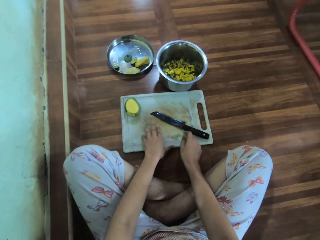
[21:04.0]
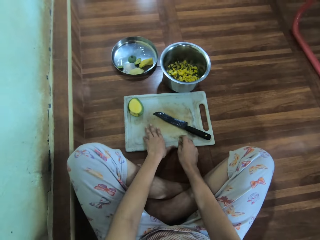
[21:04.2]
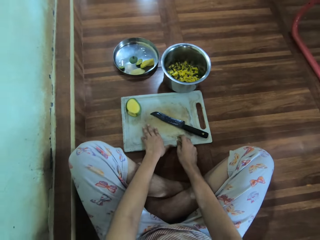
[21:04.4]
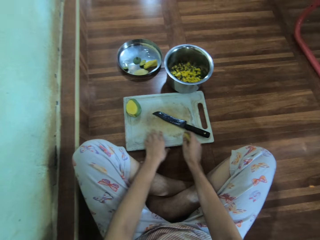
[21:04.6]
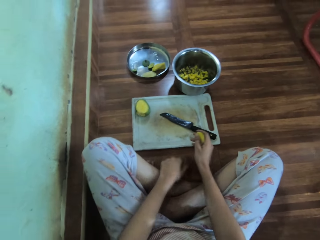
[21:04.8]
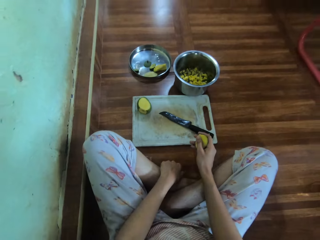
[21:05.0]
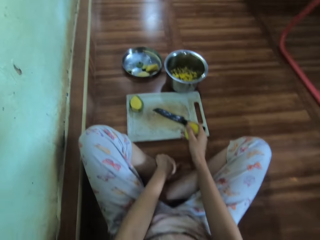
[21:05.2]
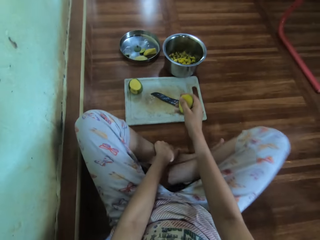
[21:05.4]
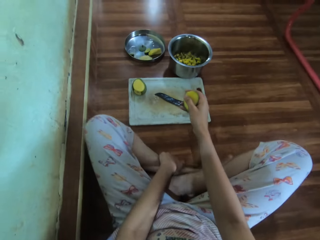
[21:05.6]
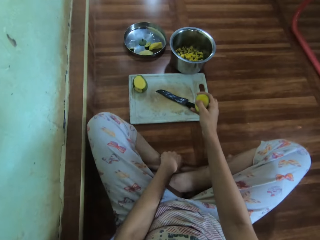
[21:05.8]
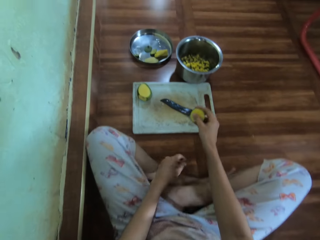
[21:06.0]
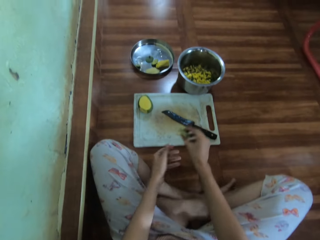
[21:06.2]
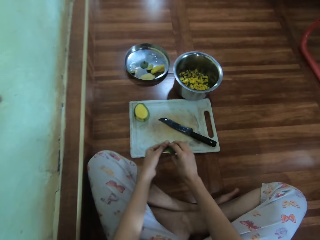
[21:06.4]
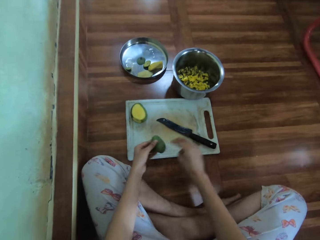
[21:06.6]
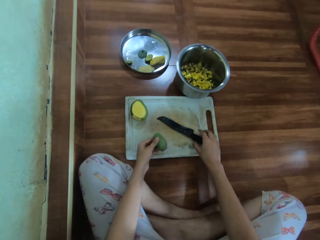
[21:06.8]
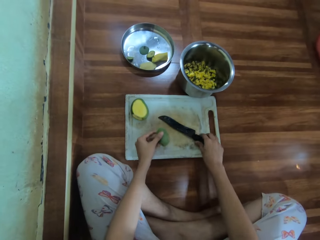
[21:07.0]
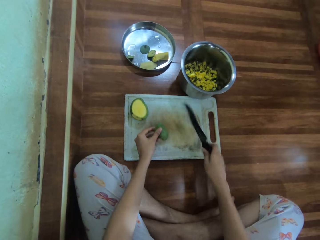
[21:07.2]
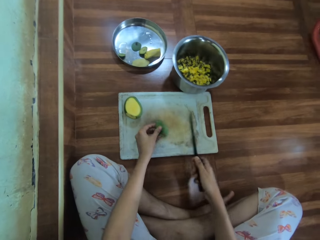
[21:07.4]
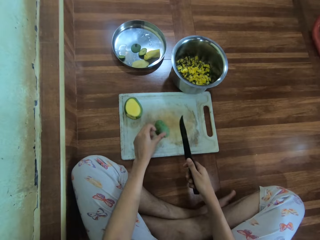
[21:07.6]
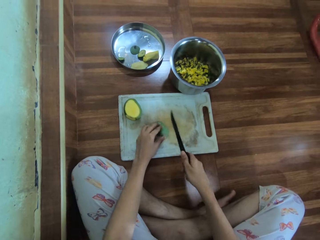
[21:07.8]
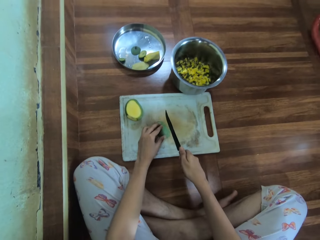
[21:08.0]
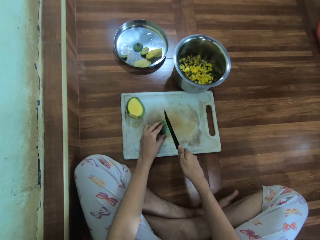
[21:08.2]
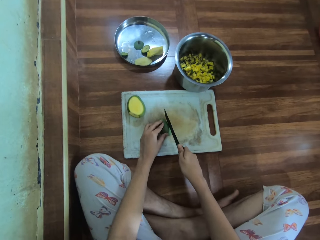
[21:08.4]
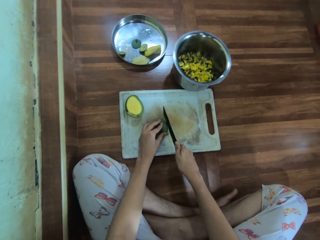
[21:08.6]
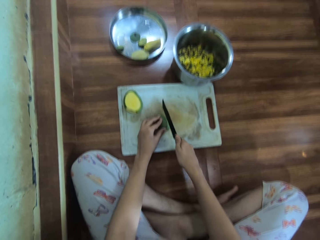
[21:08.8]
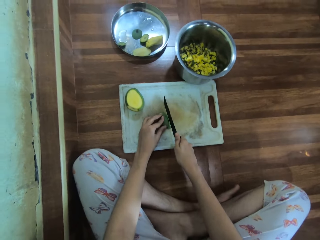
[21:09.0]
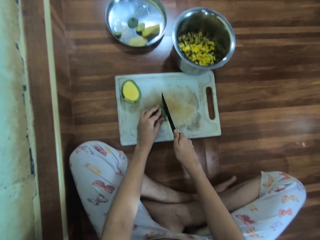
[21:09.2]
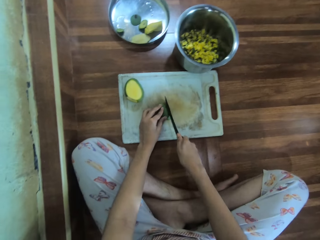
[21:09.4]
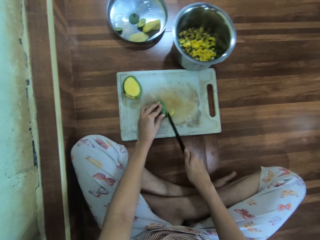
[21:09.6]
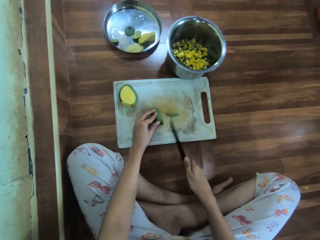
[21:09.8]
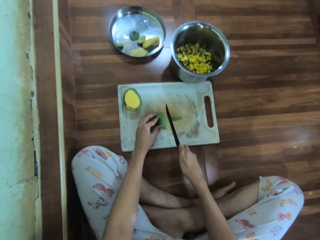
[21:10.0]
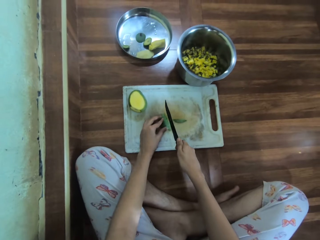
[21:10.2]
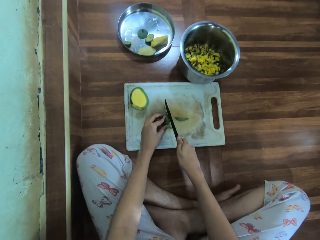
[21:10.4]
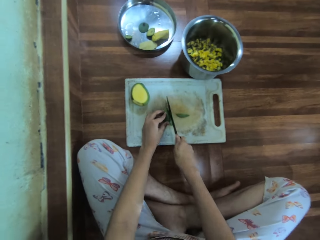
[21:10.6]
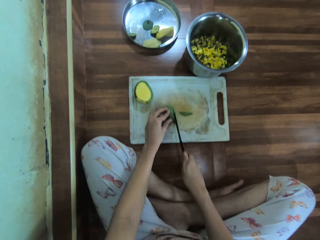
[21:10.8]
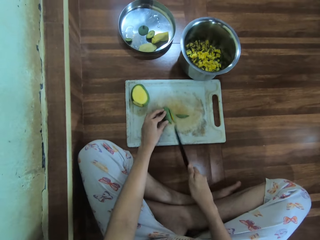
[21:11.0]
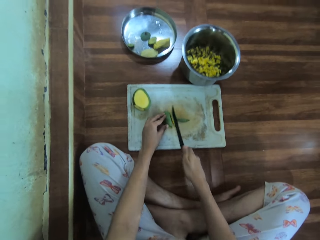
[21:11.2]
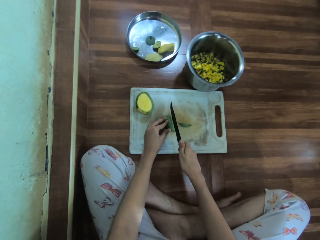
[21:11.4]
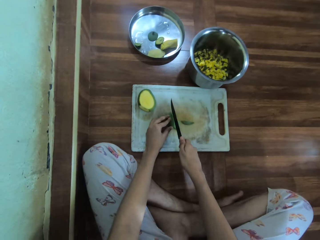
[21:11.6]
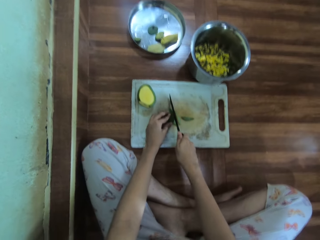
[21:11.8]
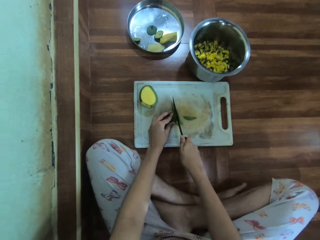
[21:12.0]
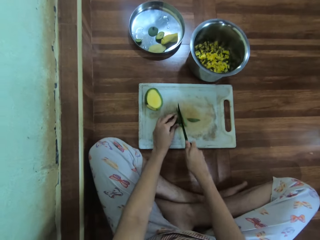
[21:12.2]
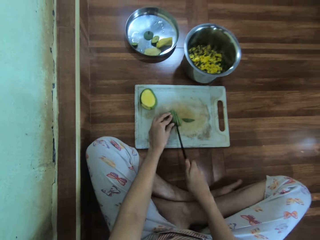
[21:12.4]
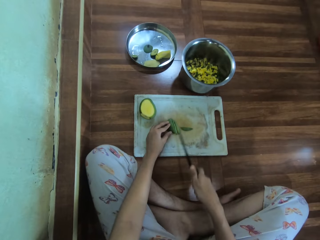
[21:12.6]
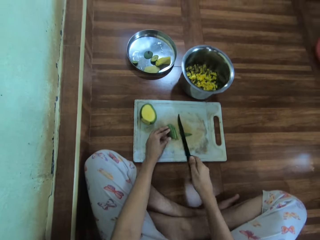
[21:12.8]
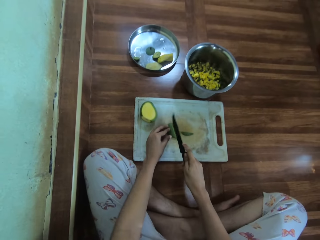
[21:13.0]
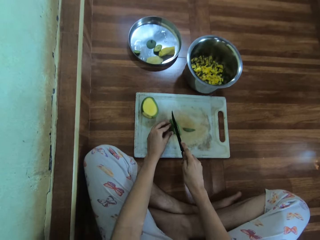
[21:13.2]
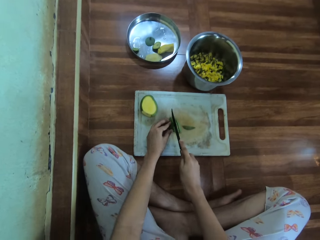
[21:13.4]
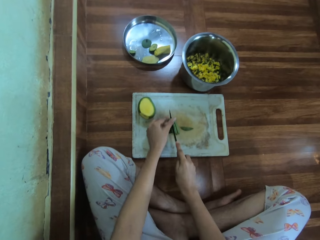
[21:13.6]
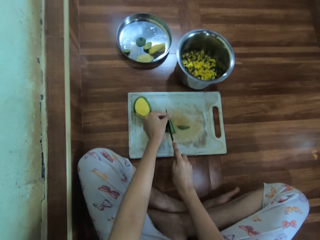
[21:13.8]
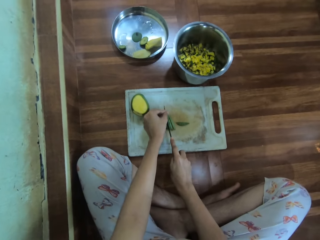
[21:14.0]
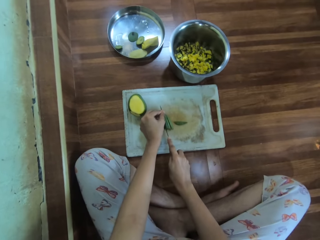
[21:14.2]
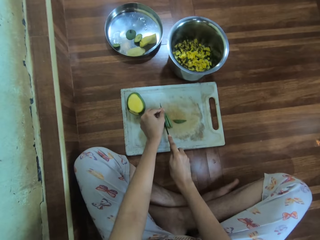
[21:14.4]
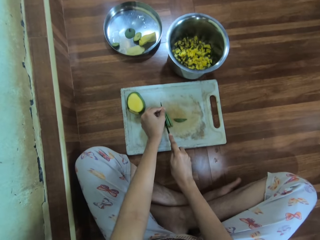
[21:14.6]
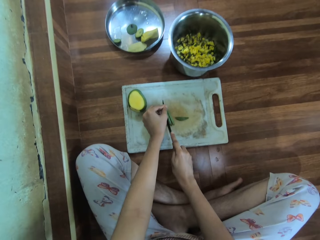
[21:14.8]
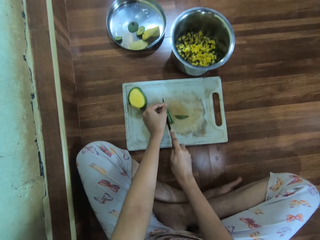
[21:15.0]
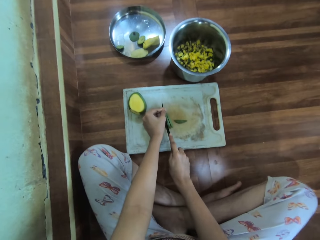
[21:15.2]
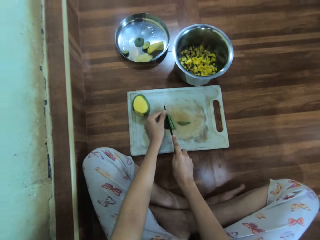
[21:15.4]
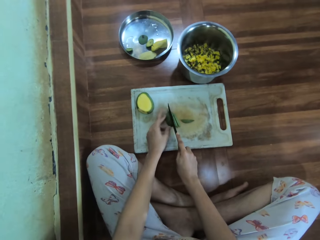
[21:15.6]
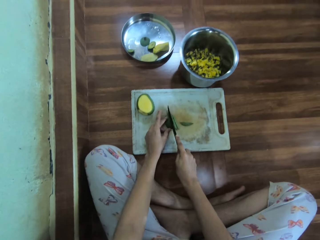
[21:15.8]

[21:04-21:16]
The camera wearer picks the knife. They cut the mango into pieces.

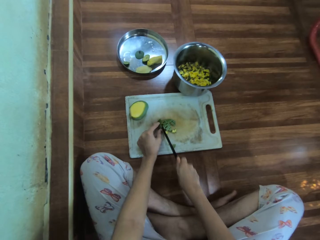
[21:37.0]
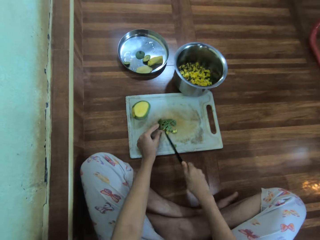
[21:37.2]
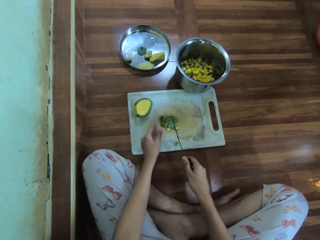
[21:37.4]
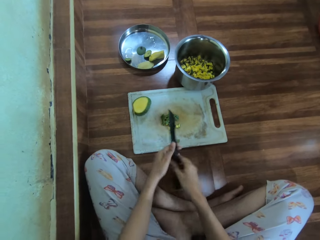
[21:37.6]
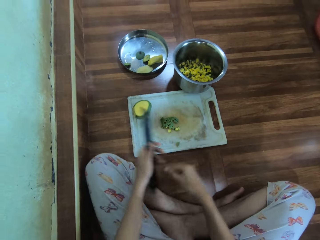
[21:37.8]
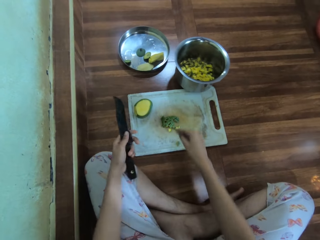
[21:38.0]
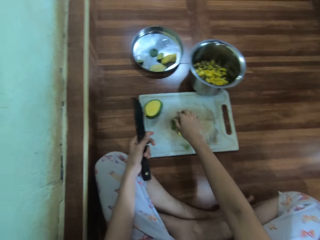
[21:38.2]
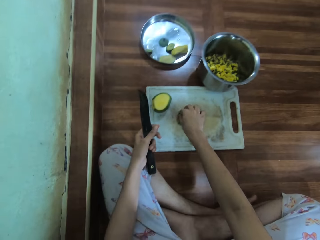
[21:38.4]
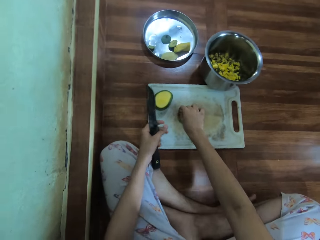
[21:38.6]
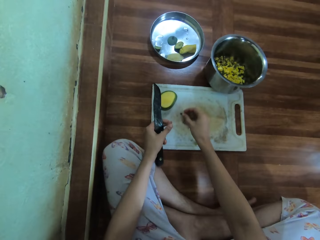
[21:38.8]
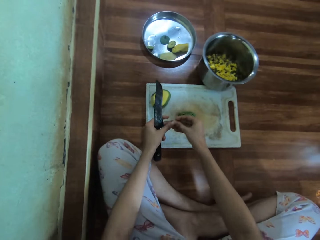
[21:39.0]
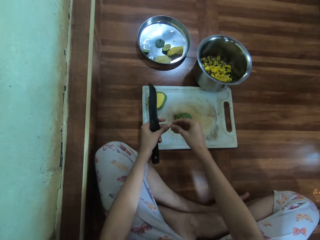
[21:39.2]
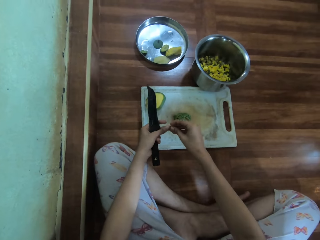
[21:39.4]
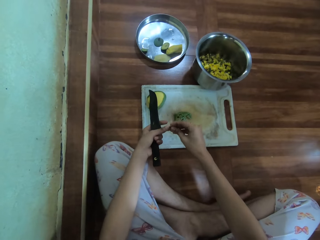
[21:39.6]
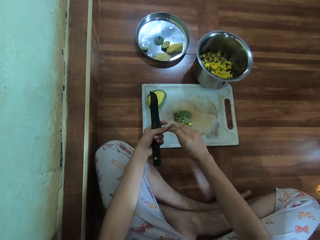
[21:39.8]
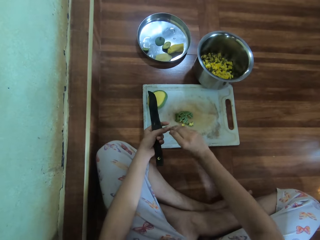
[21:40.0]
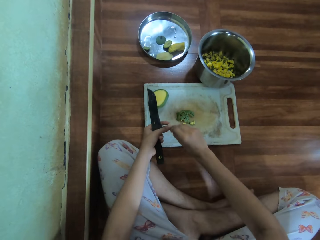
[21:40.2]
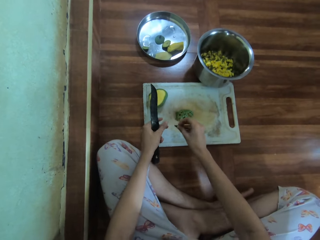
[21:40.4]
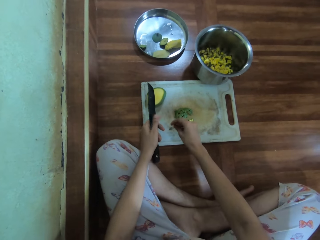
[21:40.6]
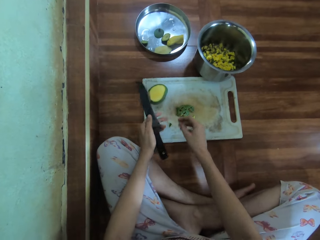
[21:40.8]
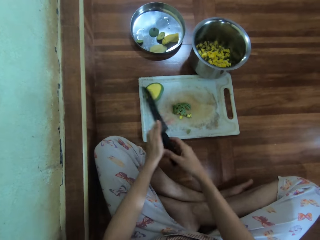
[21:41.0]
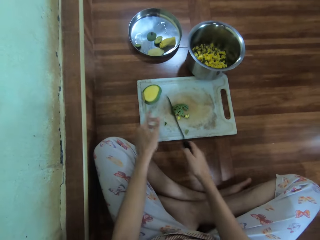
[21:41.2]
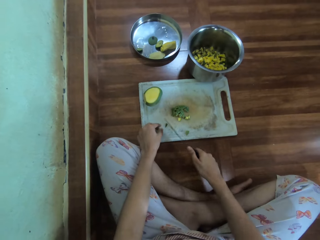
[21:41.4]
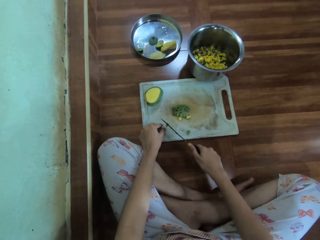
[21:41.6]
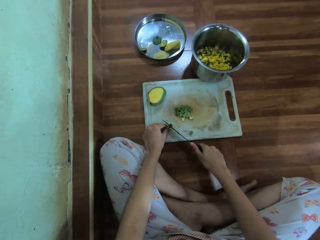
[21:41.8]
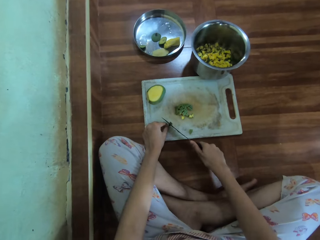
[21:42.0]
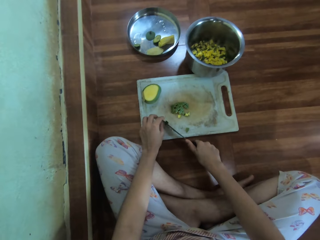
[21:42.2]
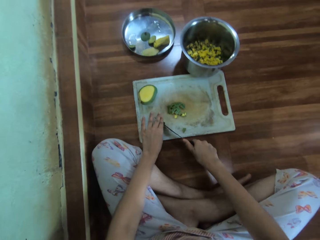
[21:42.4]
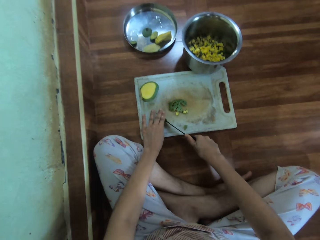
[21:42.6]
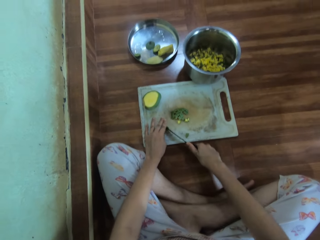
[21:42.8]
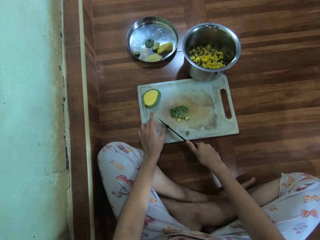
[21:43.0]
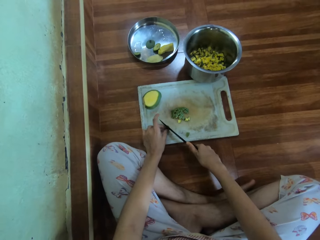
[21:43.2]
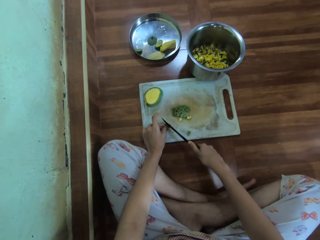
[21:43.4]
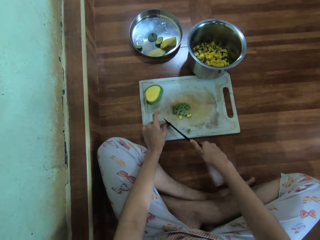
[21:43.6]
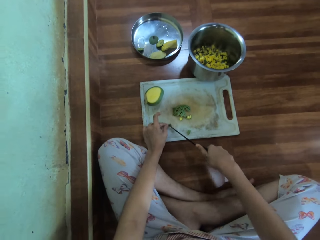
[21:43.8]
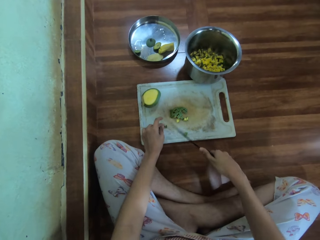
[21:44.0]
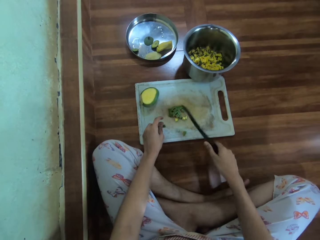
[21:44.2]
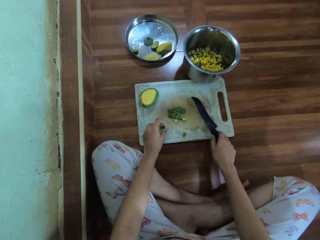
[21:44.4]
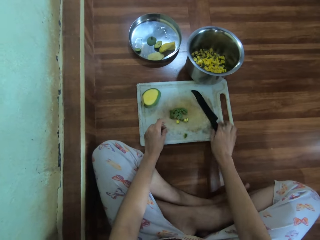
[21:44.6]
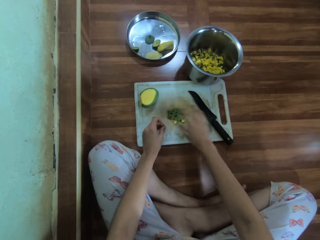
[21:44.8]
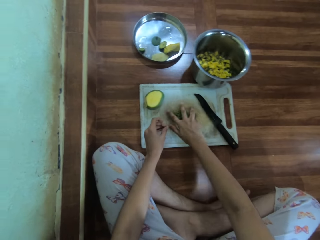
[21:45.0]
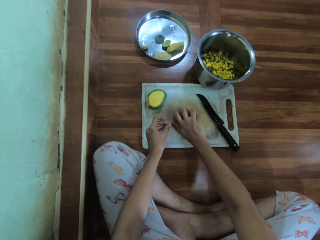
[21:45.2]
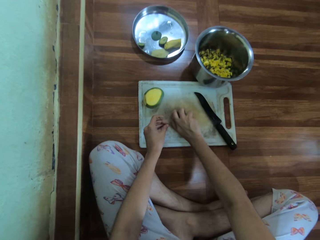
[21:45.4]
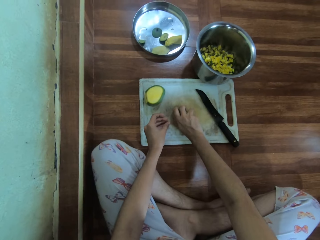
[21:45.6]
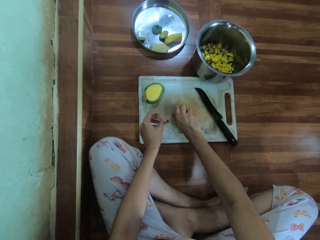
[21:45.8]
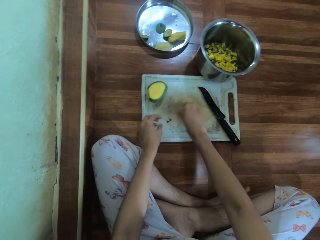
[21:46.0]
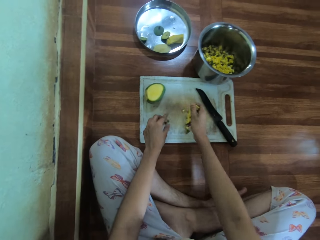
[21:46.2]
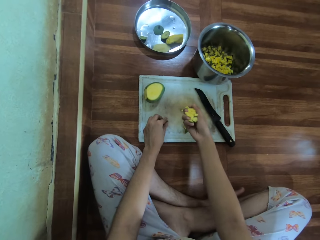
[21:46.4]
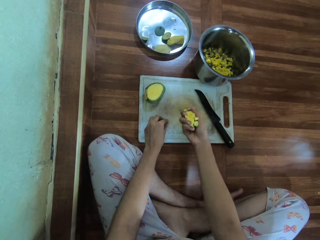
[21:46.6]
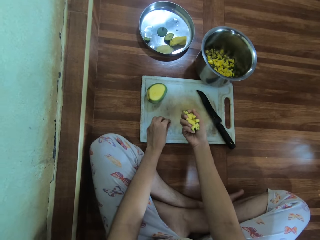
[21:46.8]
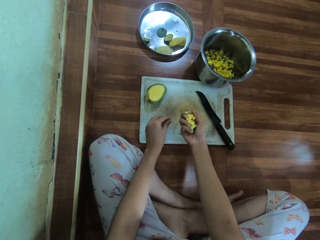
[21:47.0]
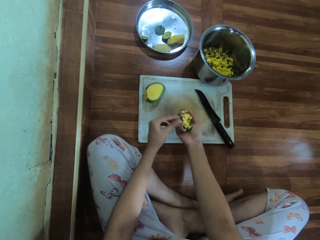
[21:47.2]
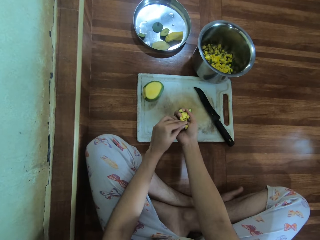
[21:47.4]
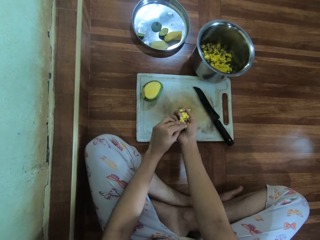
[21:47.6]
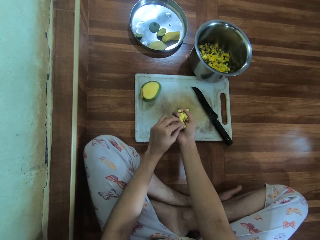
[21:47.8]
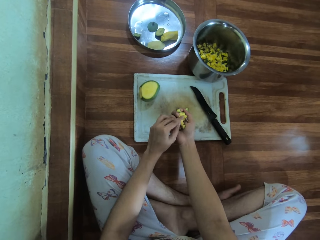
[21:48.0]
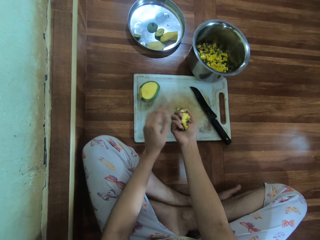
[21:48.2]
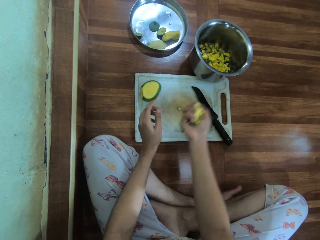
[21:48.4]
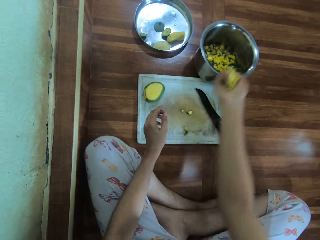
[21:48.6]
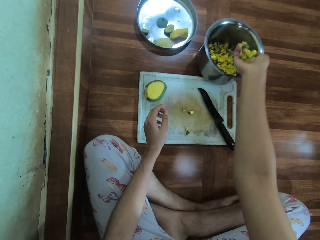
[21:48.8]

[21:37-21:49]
The camera wearer picks the diced mango. They dice the mango. They place the knife on the chopping board. They pick the diced mango.
